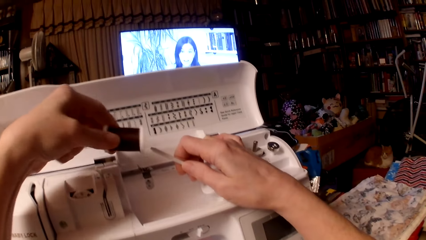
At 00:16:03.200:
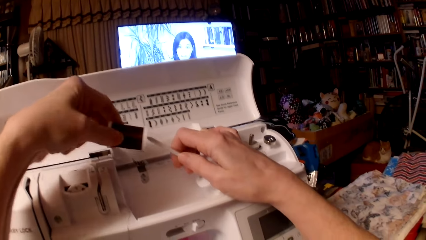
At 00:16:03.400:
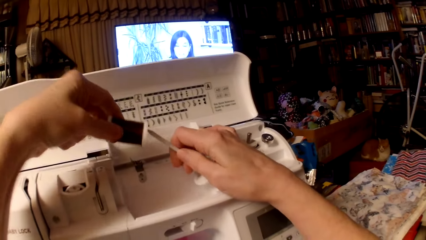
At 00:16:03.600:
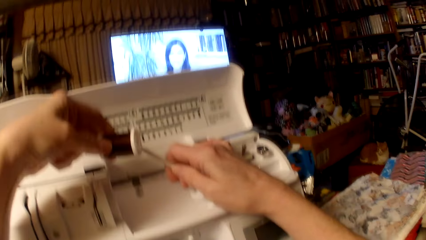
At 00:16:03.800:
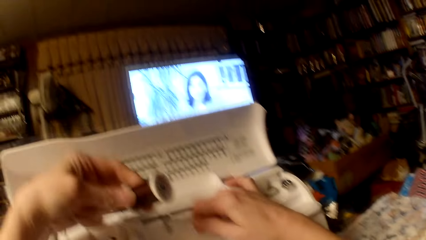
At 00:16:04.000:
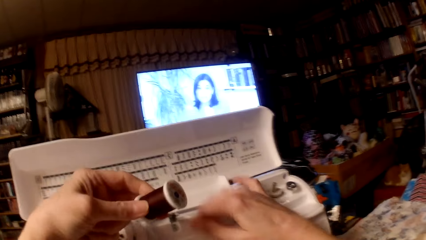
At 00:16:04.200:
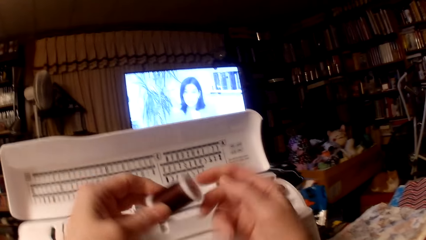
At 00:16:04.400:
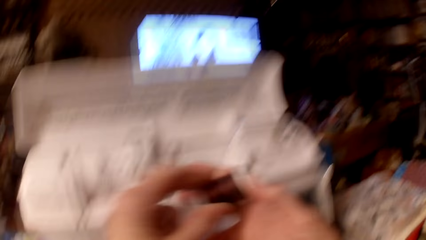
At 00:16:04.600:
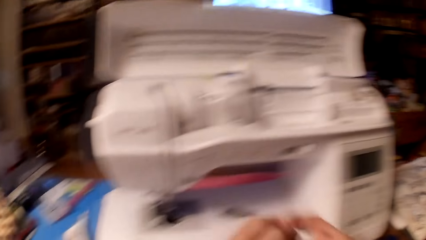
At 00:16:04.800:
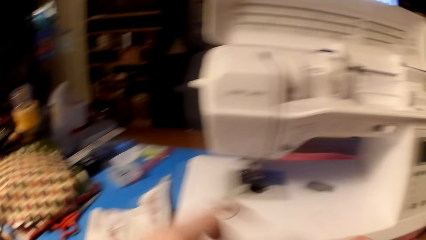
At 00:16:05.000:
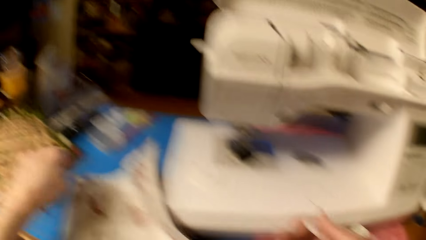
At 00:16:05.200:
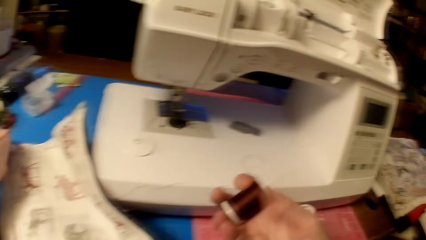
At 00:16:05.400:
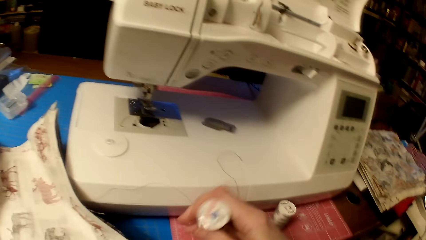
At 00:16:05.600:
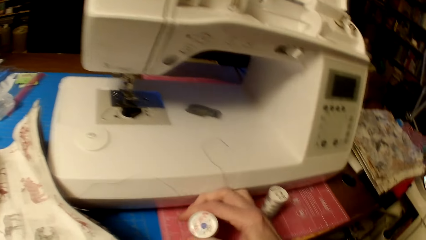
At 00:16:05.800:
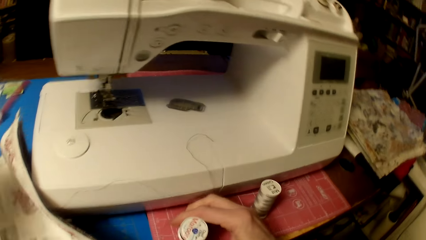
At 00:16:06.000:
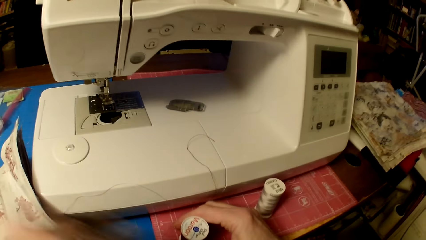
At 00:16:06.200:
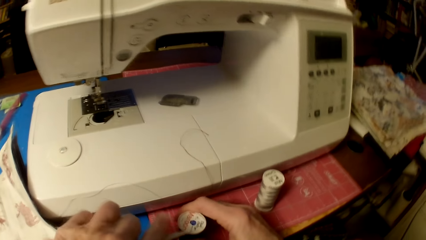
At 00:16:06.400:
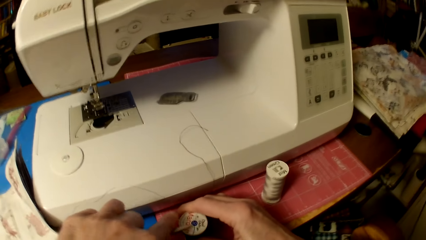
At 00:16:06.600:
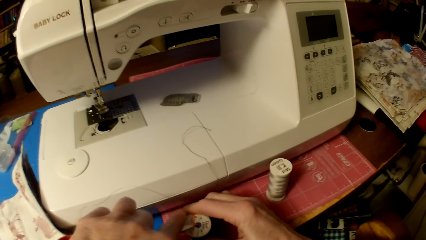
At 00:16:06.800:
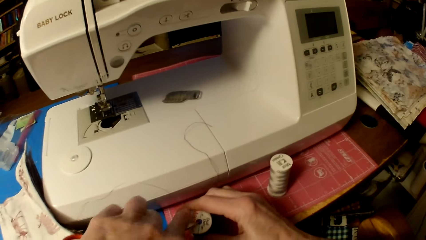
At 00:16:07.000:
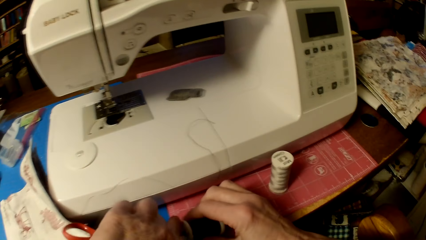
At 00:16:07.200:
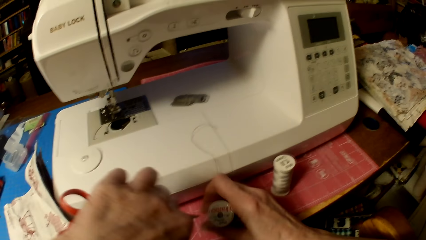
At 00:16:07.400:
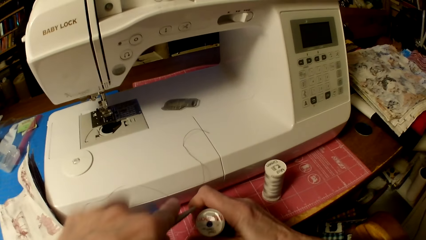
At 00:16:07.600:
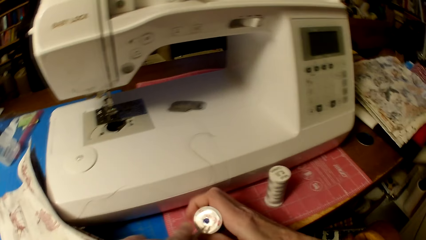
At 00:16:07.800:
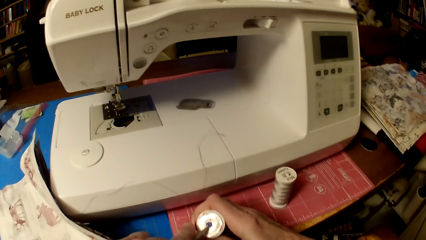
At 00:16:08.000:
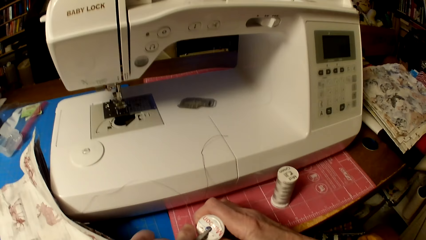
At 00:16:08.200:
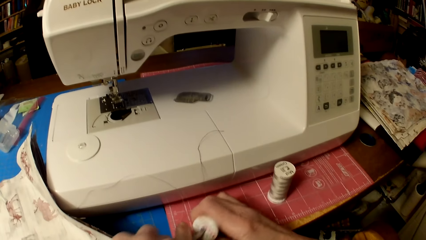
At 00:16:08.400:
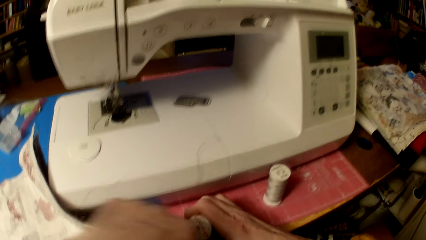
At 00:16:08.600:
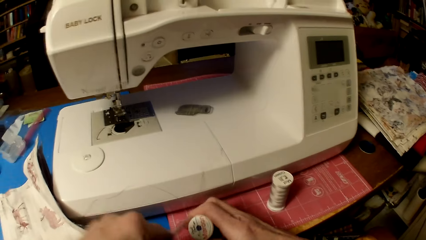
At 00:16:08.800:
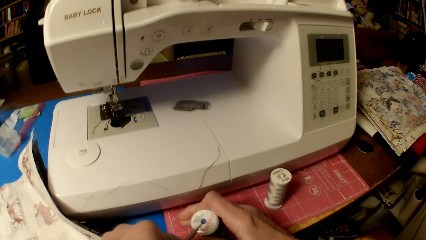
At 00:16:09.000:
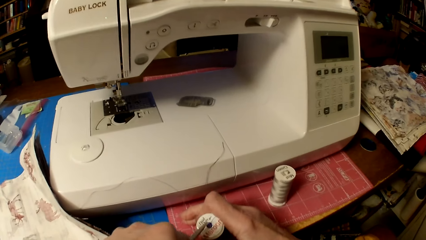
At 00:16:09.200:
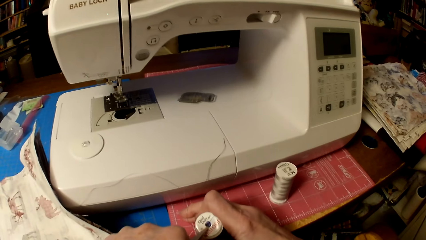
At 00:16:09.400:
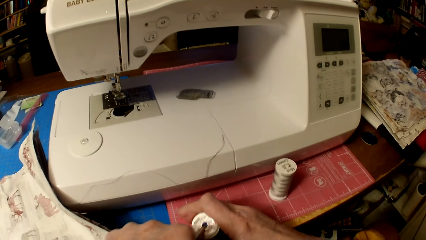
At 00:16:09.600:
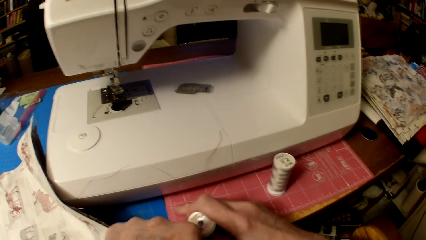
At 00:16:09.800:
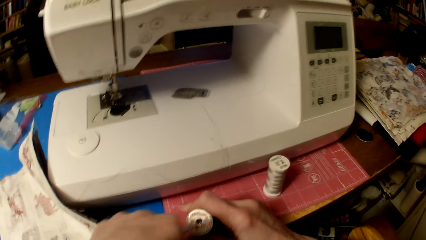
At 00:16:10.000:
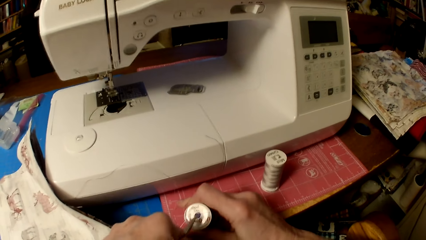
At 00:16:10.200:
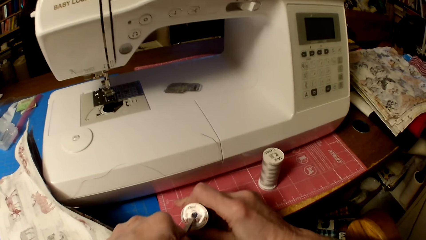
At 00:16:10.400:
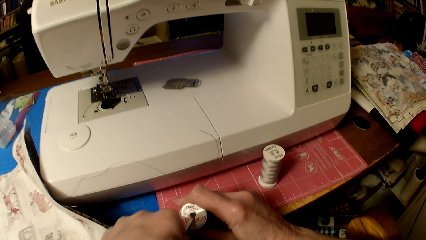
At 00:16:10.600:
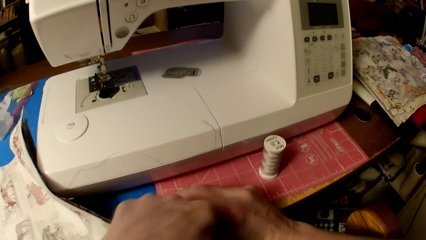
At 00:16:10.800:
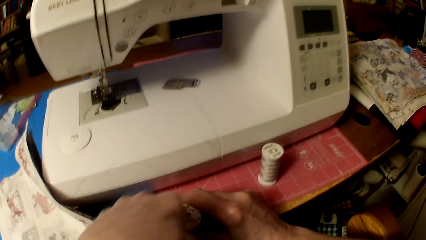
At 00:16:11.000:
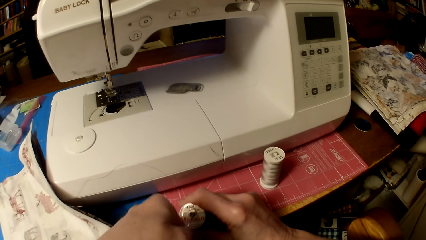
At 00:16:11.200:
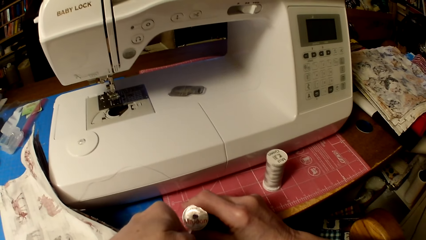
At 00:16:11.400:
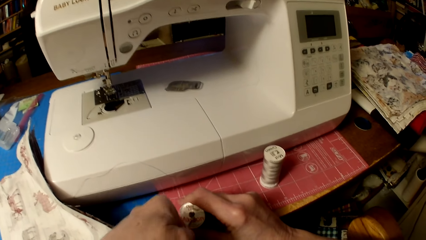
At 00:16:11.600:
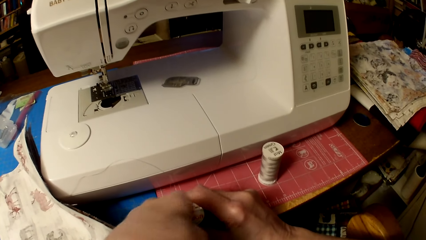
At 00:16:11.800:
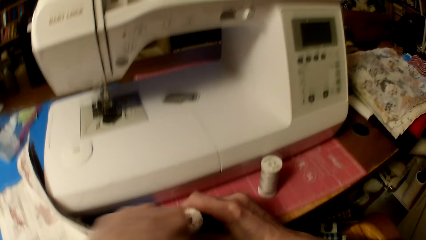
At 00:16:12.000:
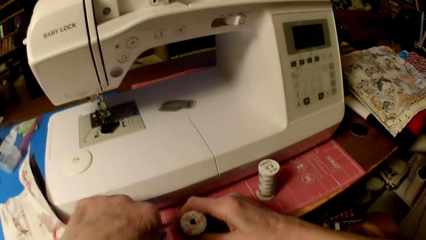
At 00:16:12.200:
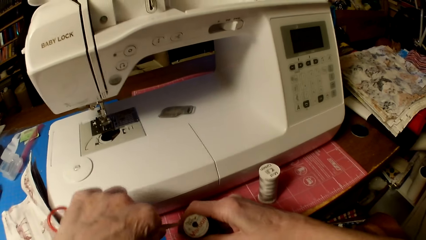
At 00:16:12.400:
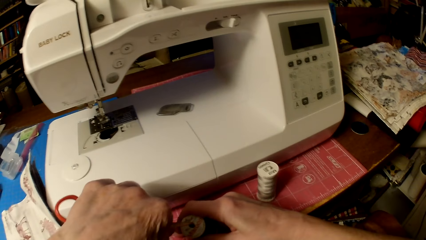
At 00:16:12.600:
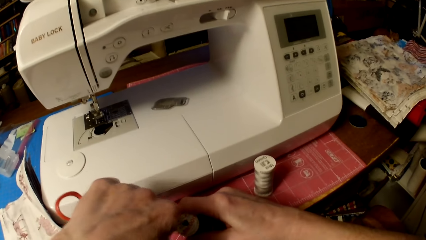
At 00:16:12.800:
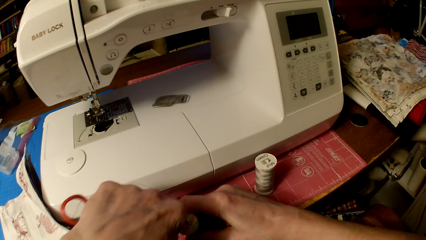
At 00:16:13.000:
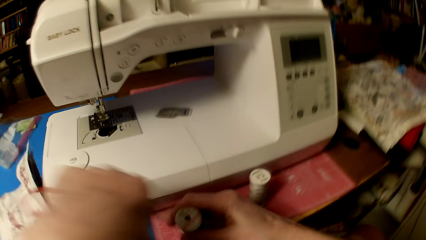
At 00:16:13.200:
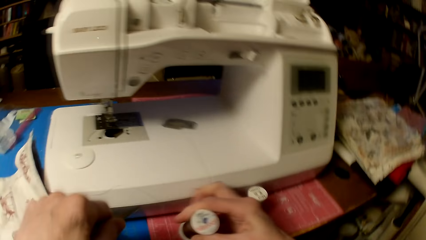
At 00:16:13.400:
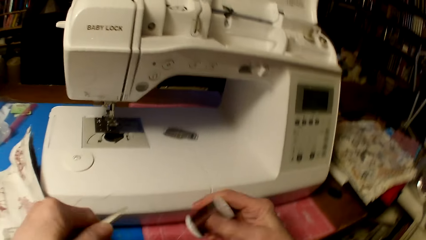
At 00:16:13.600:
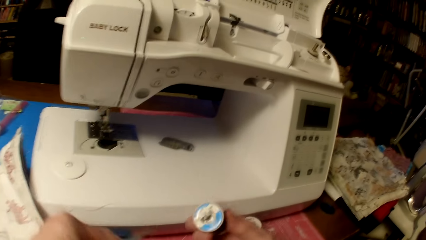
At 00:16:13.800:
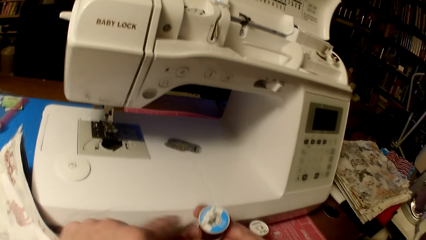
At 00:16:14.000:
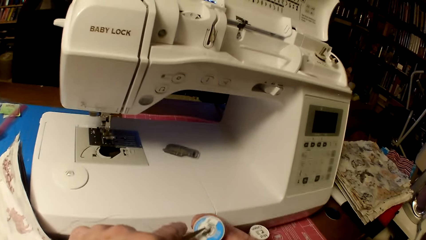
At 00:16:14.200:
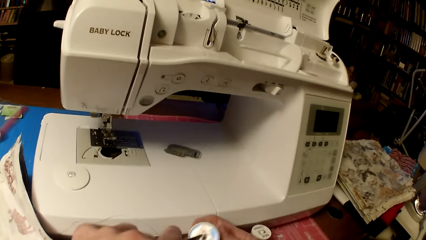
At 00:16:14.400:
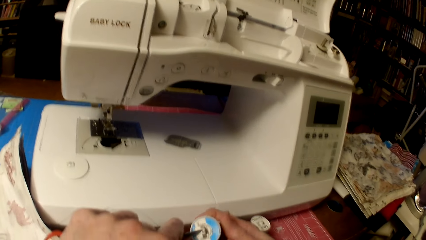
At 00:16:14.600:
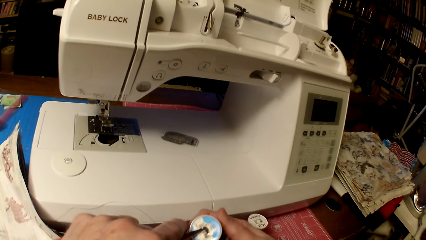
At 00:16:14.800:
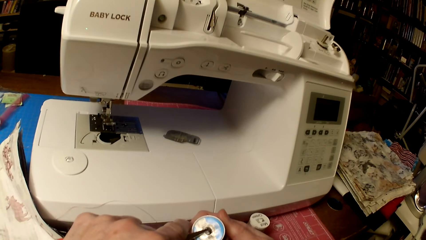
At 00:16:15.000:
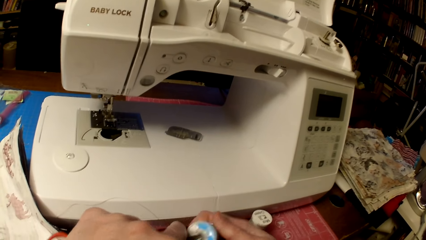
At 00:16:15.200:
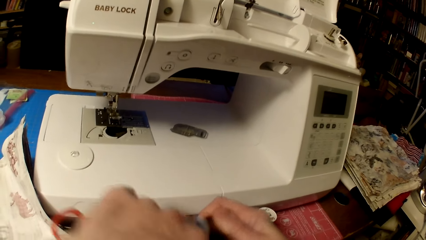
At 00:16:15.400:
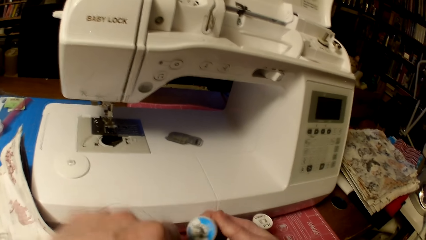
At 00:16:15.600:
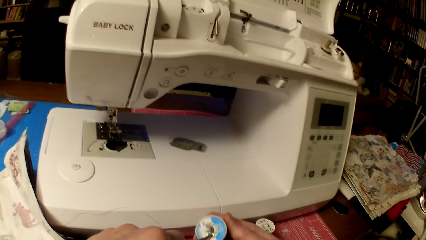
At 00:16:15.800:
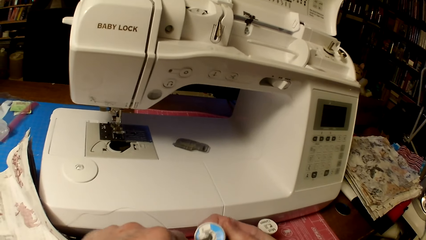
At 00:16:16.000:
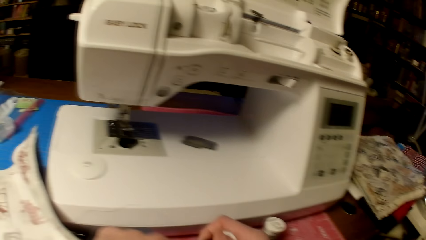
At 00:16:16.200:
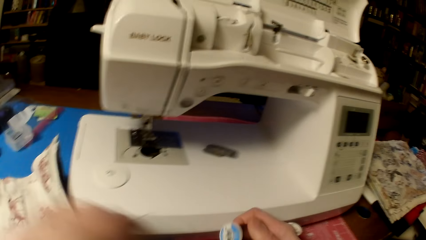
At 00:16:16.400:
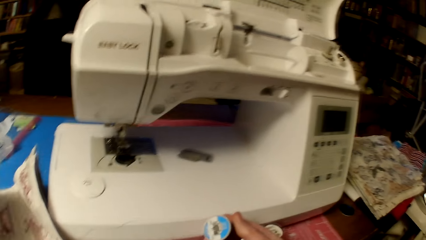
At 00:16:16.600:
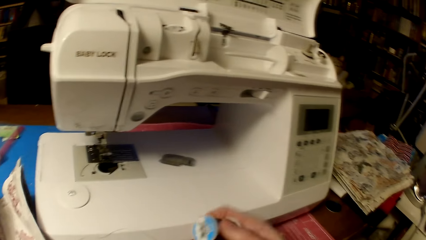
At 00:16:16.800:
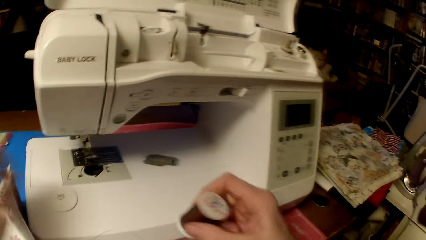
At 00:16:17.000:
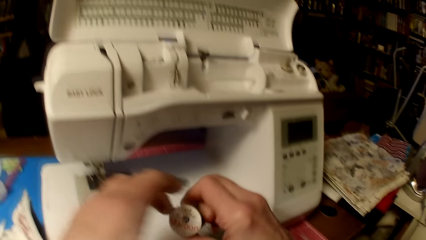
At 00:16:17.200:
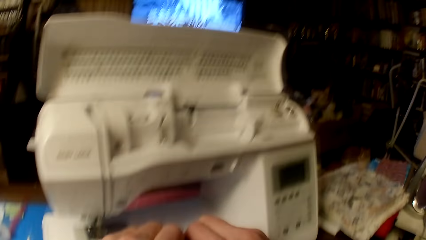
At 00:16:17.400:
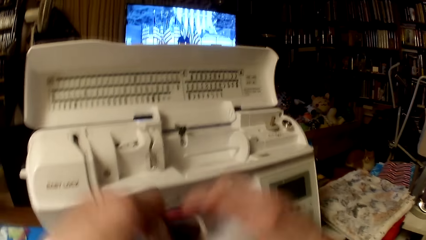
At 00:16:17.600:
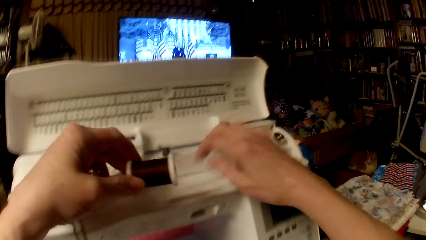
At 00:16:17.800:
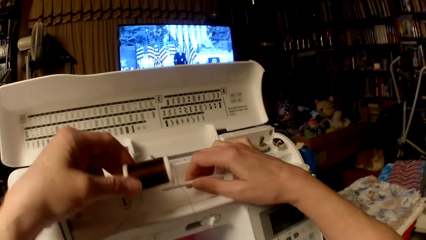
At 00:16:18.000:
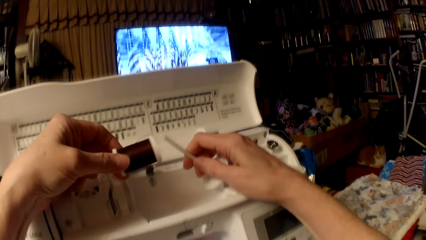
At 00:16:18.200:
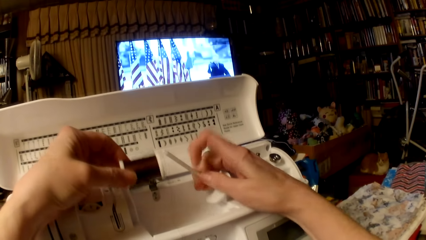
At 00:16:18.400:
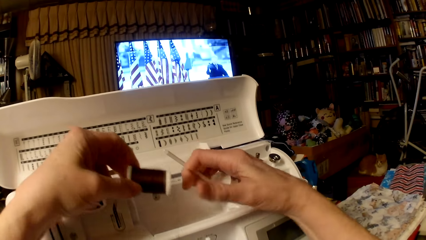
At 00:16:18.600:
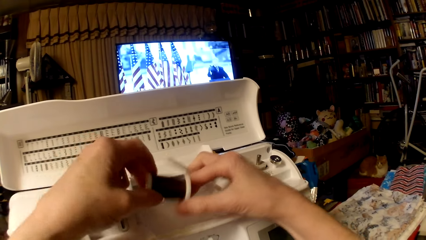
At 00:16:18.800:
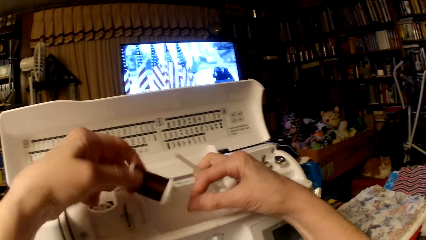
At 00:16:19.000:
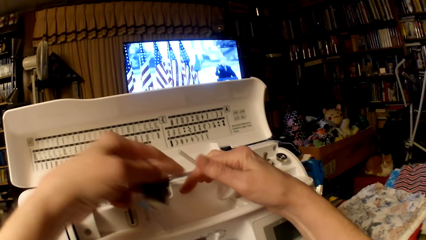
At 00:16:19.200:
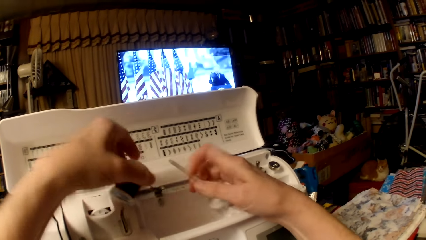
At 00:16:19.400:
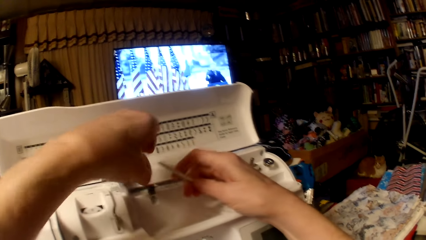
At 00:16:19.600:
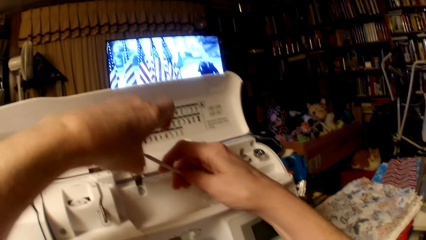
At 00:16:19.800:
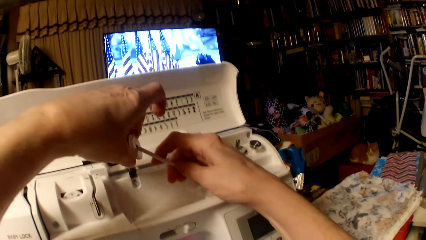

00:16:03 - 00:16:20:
The camera wearer holds the spool pin. They put the thread on the sewing machine. They stare at the thread roll. They pick up a pair of scissors. They put the sewing thread on the table. They tear a hole on the paper on the sewing thread with the pair of scissors. They pick the thread with the scissors. They drop the scissors on the table. They put the thread on a thread guide.
